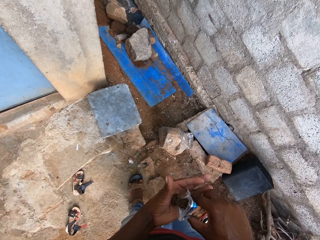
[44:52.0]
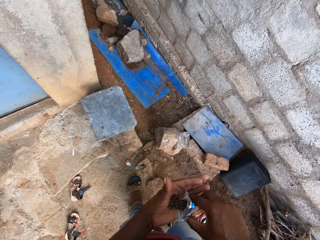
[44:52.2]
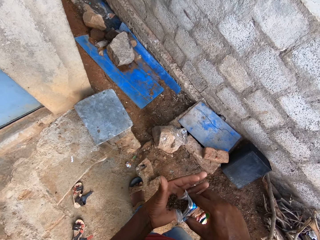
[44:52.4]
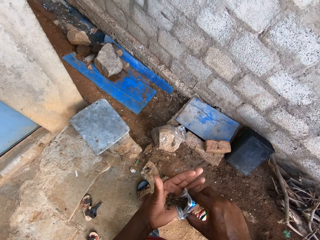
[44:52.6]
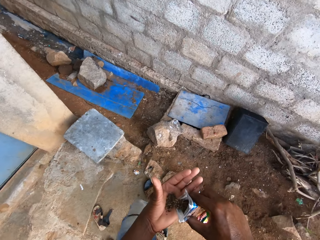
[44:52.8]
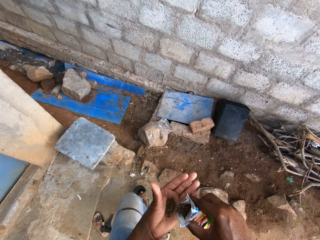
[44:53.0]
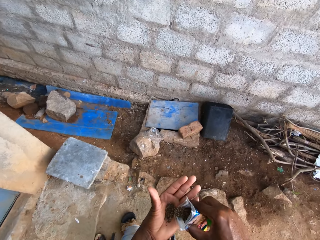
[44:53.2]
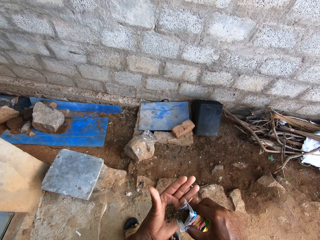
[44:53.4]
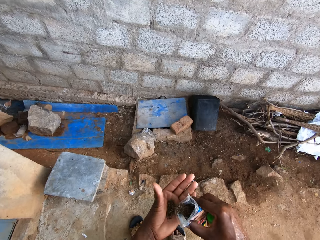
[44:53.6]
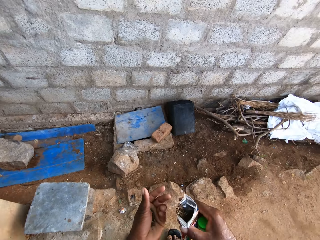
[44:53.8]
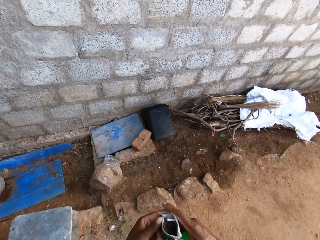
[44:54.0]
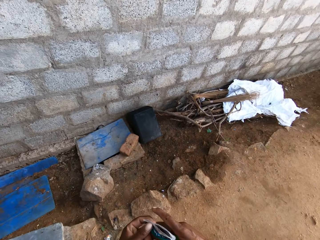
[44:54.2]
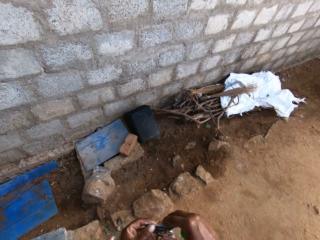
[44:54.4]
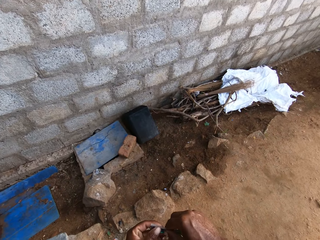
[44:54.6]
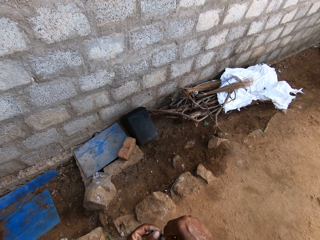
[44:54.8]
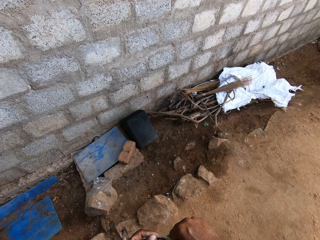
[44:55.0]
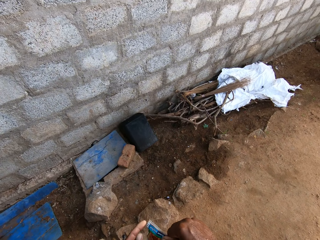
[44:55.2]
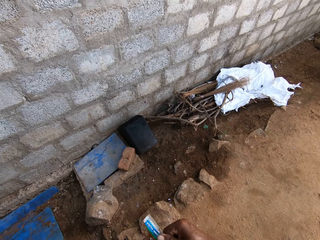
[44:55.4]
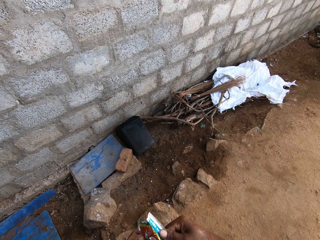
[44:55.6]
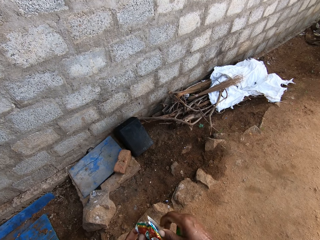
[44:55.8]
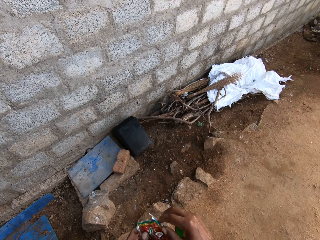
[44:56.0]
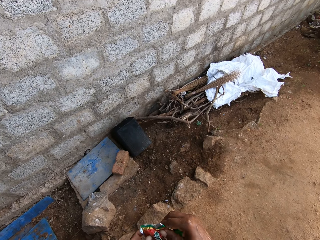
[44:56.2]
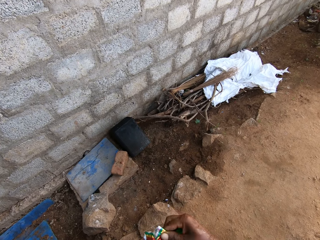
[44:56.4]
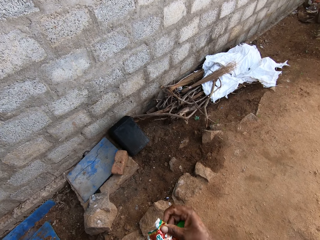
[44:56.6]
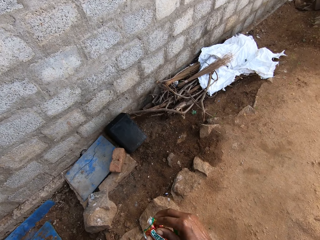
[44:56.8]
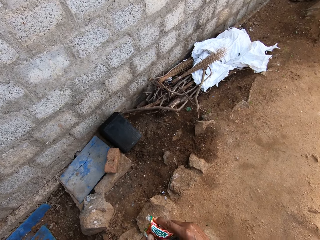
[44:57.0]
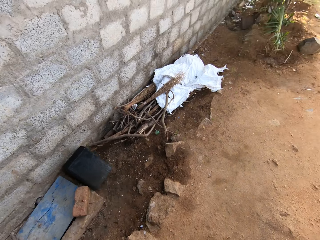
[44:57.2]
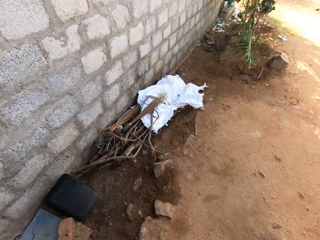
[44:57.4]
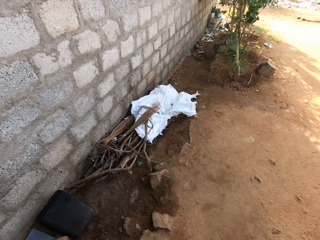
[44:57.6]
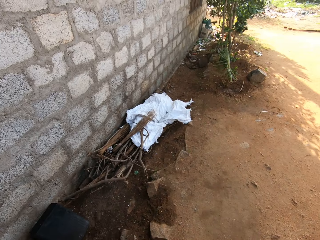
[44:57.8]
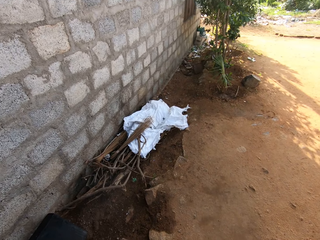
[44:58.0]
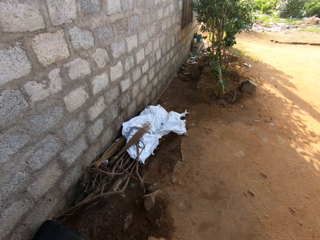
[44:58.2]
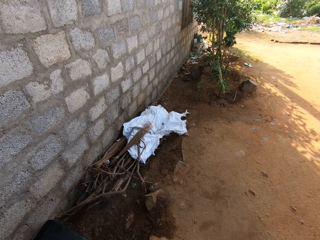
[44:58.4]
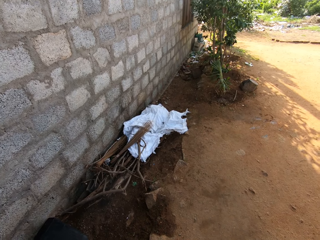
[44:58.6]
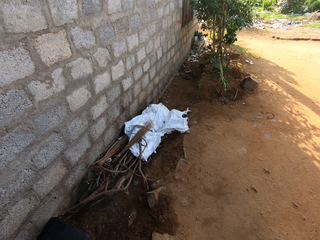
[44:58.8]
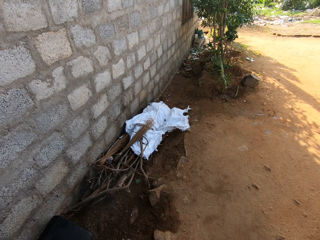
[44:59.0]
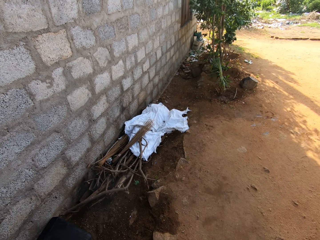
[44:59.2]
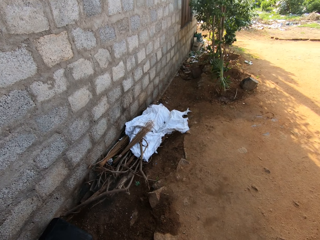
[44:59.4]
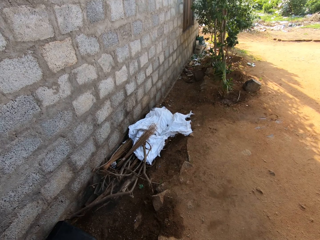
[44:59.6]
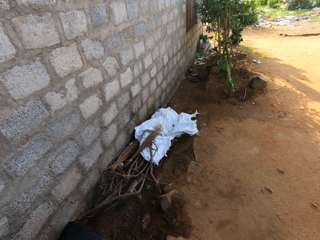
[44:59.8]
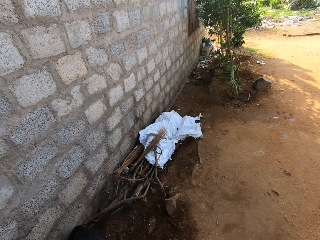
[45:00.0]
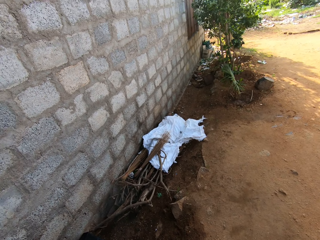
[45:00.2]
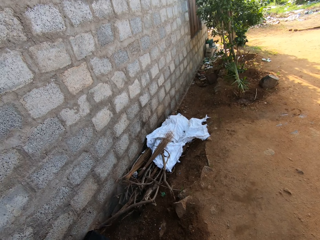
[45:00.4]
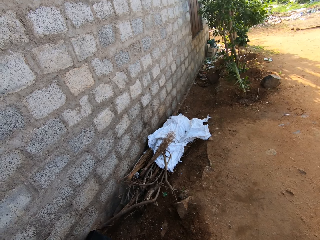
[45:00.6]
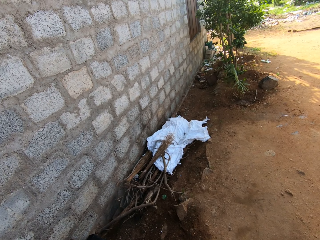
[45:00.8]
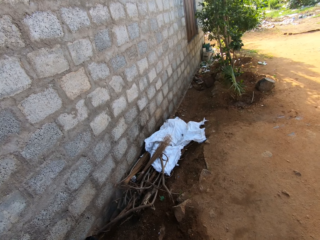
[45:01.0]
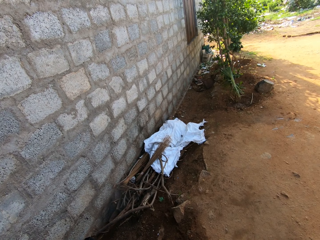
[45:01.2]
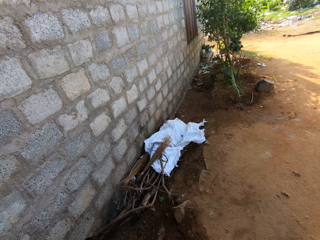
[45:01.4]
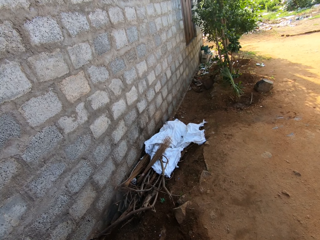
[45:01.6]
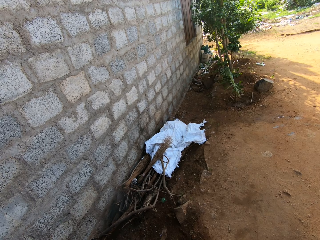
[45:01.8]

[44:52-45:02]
The camera wearer holds the pack of smokeless tobacco with both hands. He closes the pack of smokeless tobacco with both hands. He adjusts his left hand on the pack of smokeless tobacco. He folds the pack of smokeless tobacco with his right hand.

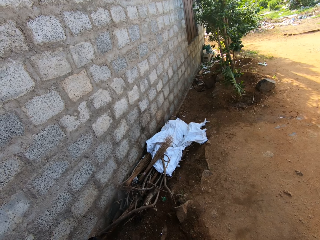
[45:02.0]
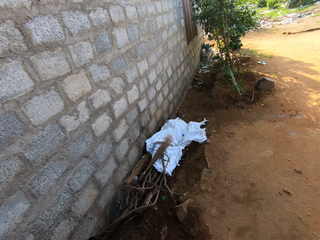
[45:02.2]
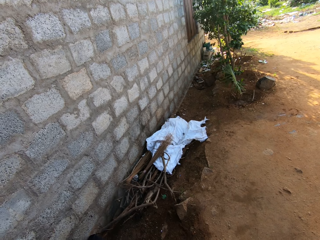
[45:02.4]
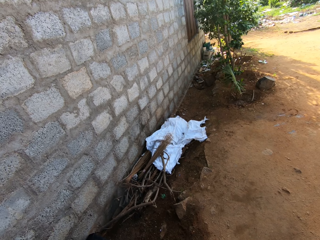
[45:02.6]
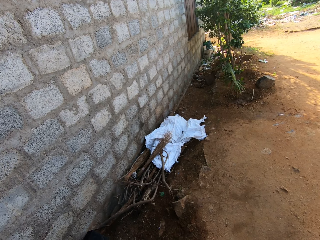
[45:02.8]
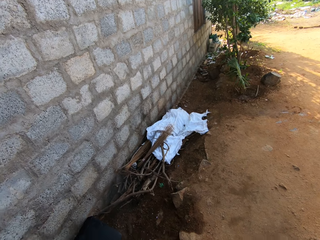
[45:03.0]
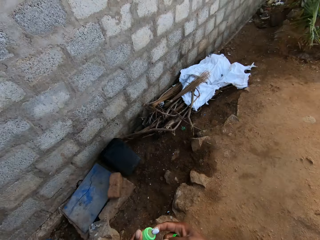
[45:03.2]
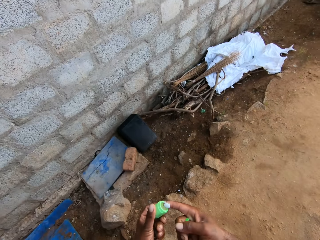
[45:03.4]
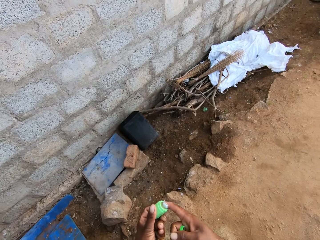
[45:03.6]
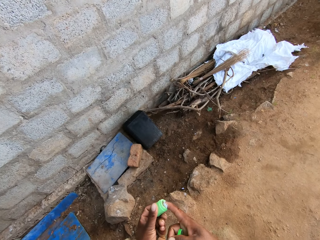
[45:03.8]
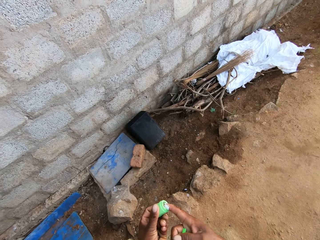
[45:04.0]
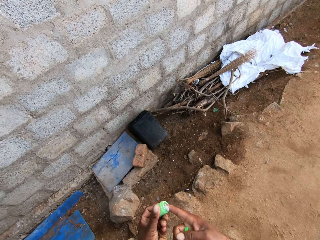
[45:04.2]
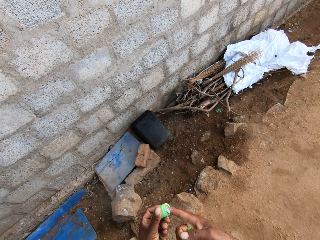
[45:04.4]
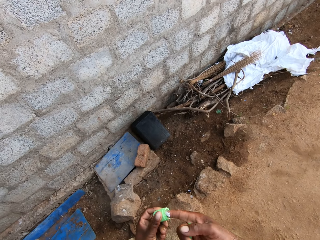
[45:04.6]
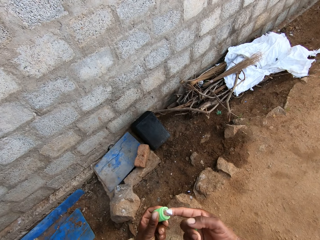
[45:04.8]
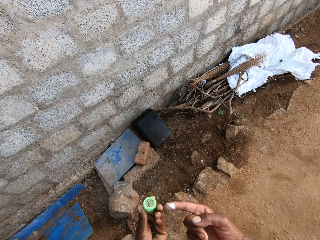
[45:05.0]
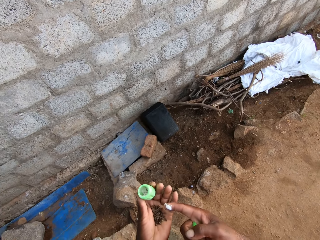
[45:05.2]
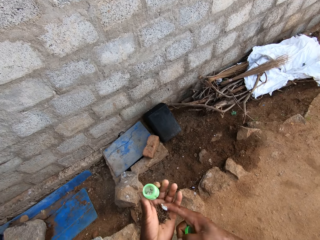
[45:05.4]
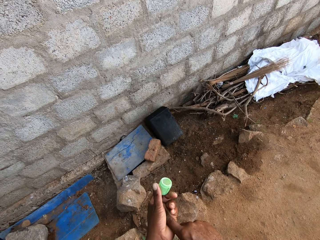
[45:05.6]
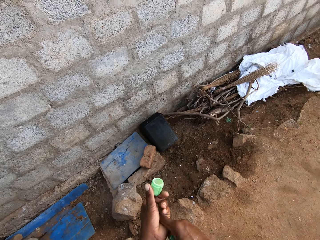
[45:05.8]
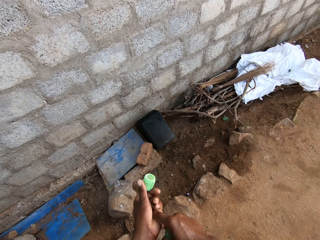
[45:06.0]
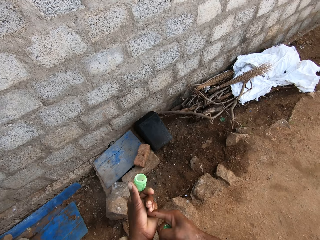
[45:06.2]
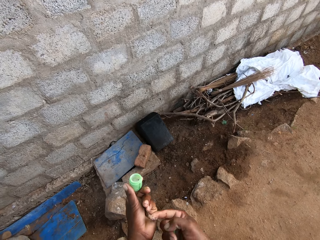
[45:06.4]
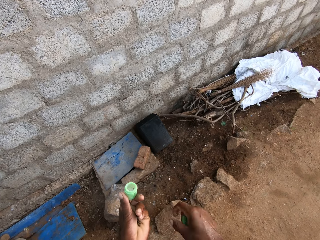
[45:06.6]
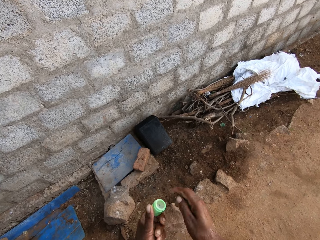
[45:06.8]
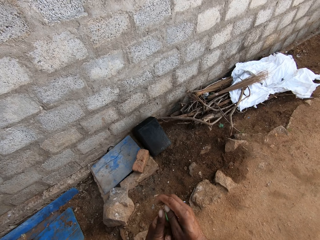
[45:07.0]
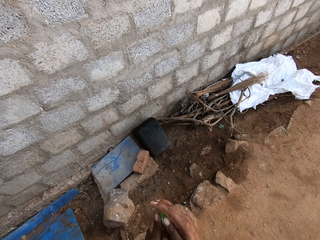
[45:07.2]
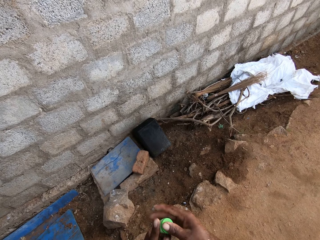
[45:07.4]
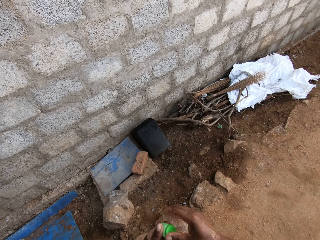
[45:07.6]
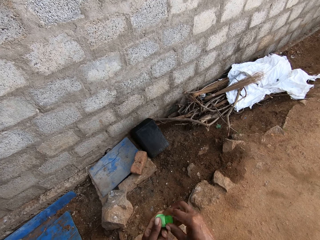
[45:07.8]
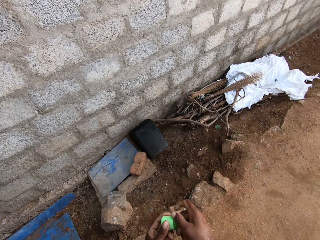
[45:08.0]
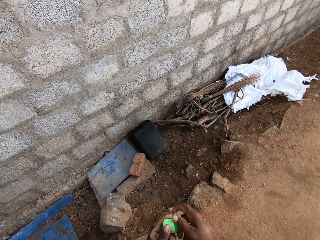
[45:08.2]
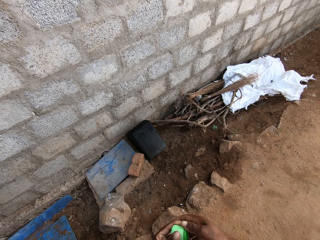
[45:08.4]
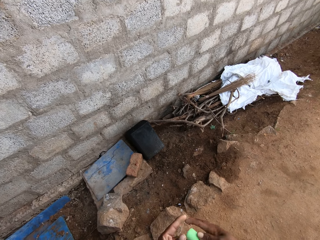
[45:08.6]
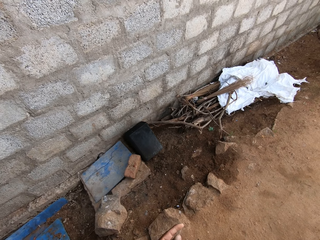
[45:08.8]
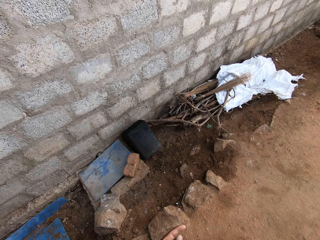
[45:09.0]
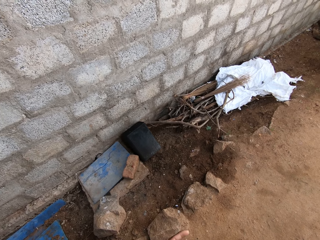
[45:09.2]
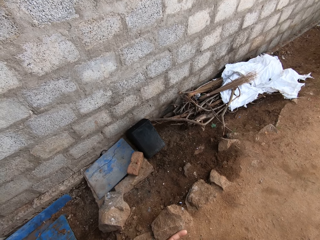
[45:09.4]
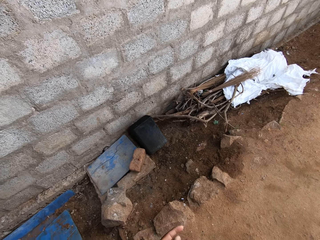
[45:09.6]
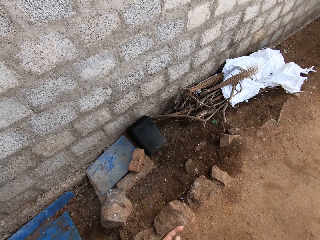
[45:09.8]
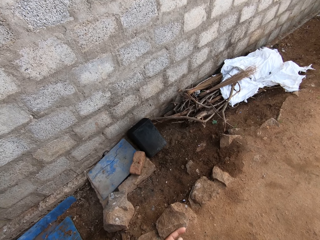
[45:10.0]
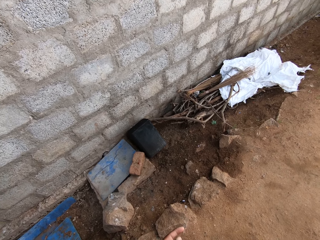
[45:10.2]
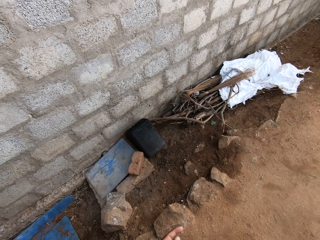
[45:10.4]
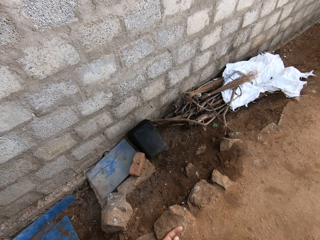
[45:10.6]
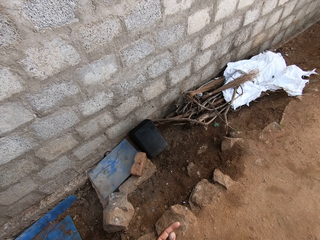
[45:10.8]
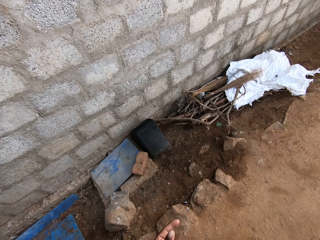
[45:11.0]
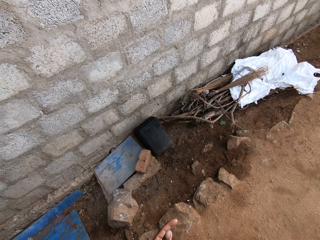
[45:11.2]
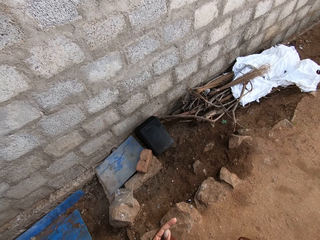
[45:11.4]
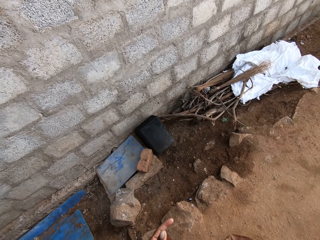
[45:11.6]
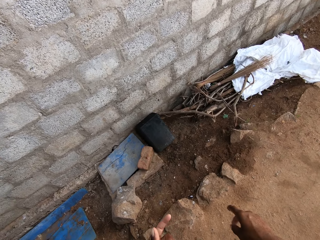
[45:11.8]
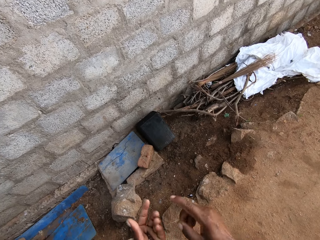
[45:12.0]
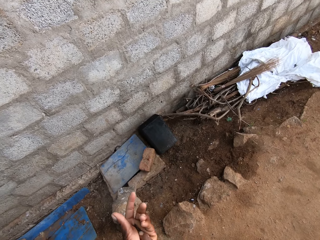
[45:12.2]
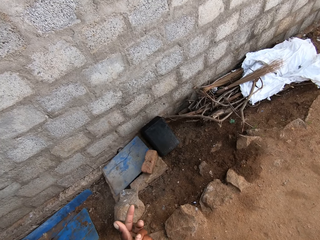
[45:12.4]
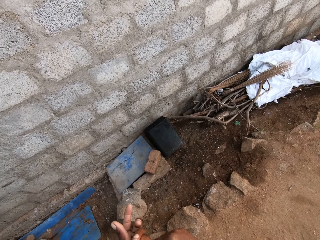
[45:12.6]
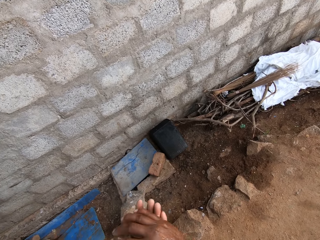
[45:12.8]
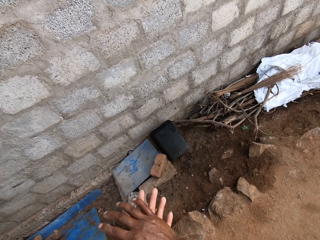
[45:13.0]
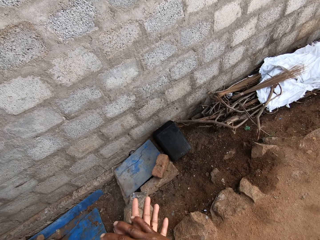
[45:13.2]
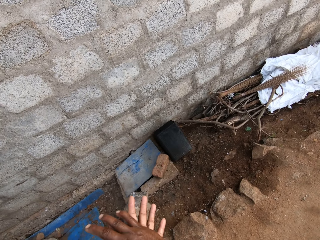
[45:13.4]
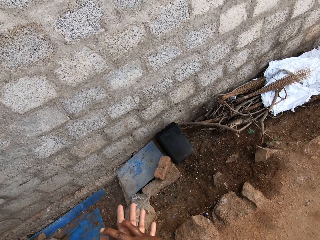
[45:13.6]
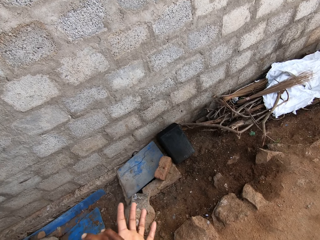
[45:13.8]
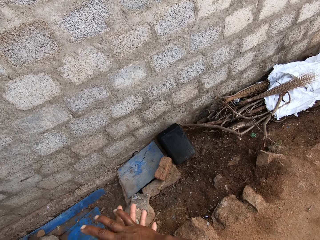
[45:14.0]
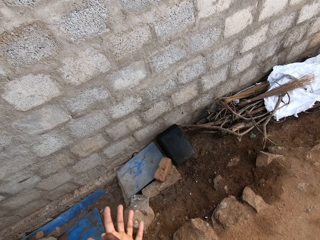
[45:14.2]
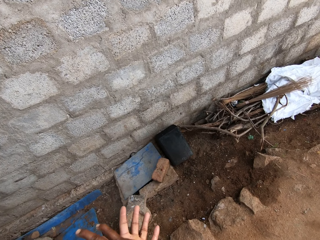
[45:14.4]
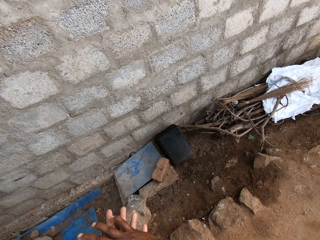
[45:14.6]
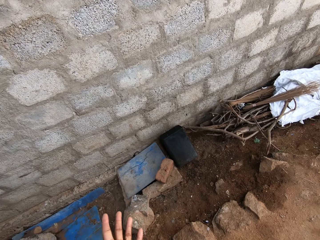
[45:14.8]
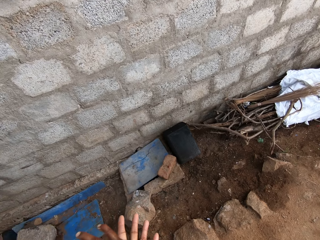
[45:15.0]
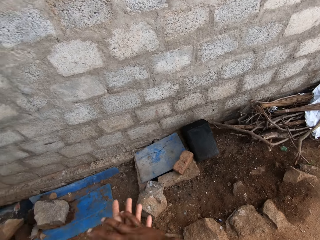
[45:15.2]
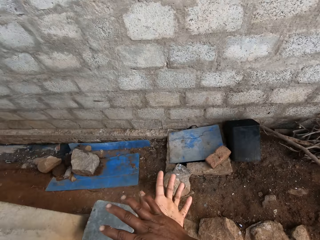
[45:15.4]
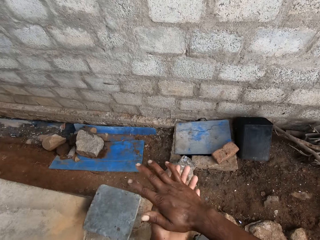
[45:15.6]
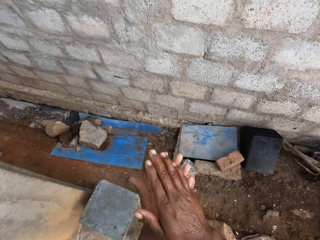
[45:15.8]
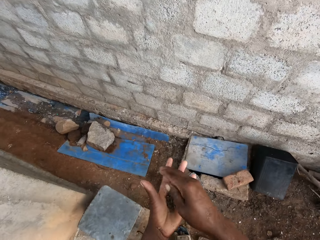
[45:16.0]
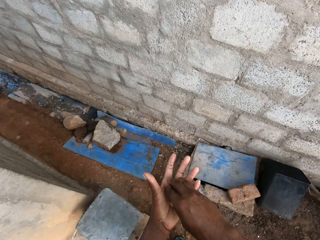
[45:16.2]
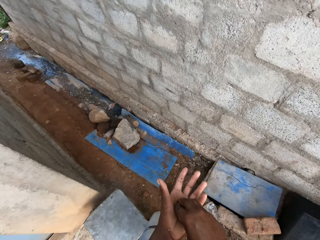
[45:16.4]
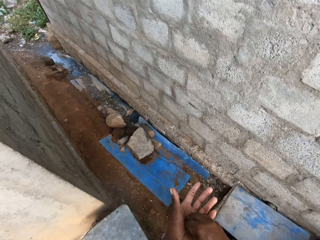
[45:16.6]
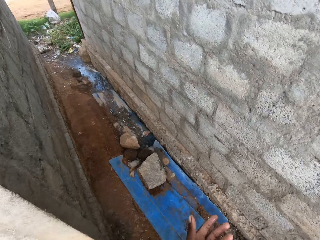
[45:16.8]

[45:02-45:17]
The camera wearer scoops tobacco paste or body lotion from a green container in his left hand with his right hand. He rubs the tobacco paste on his right hand on the tobacco in his left hand. He covers the green container with the plastic lid in his right hand. He passes the green container from his left hand to his right hand. He looks around. He rubs the tobacco paste in his right hand on the smokeless tobacco in his left hand. He mixes the tobacco paste and smokeless tobacco with both hands. He spreads the body lotion in his hands.
